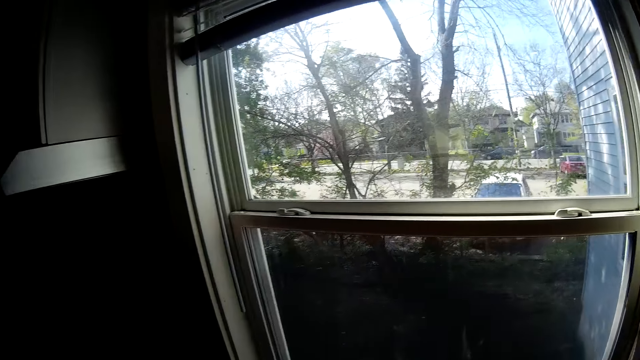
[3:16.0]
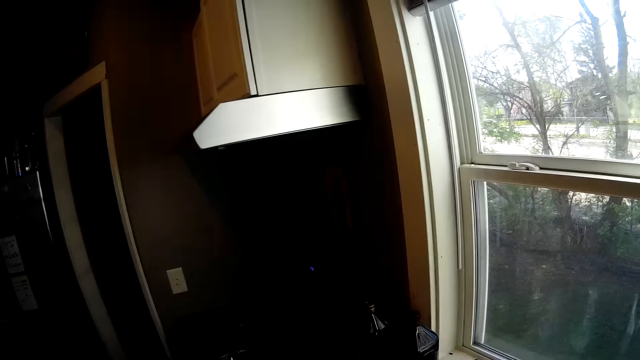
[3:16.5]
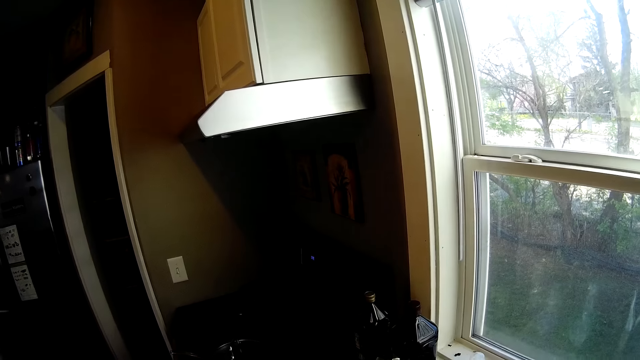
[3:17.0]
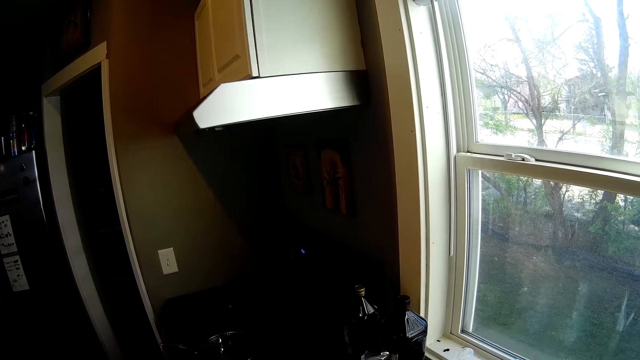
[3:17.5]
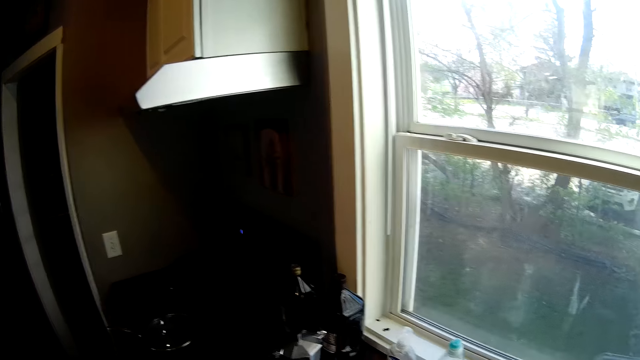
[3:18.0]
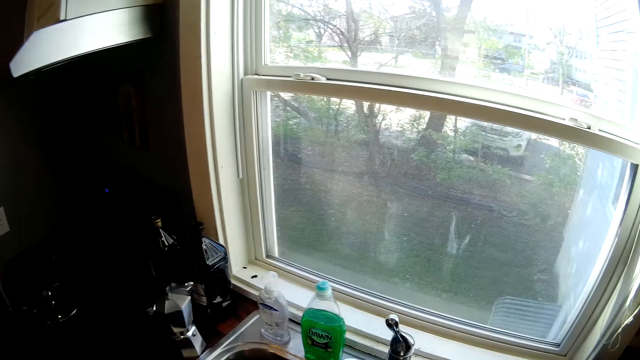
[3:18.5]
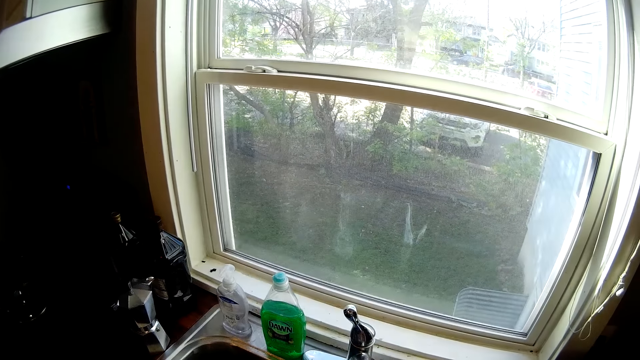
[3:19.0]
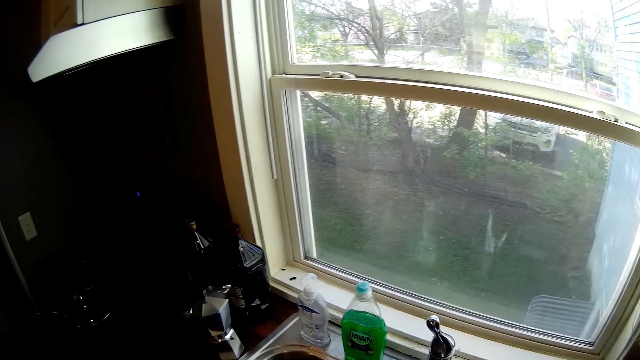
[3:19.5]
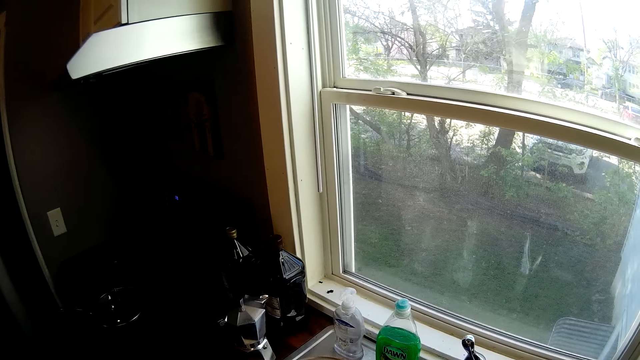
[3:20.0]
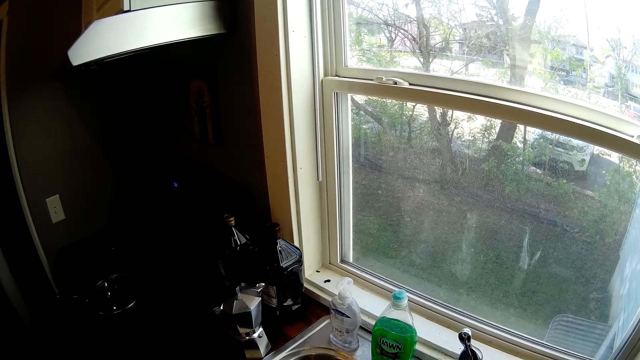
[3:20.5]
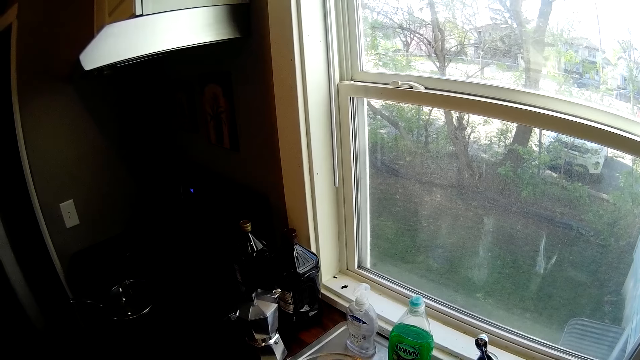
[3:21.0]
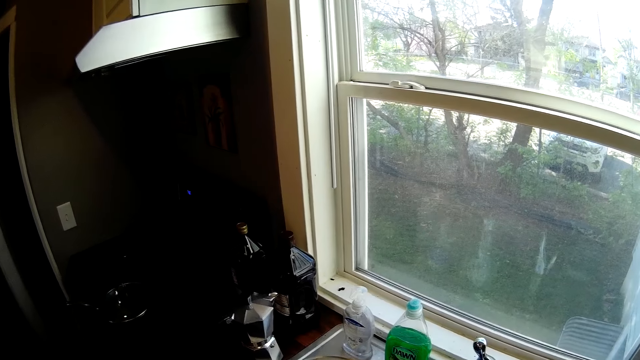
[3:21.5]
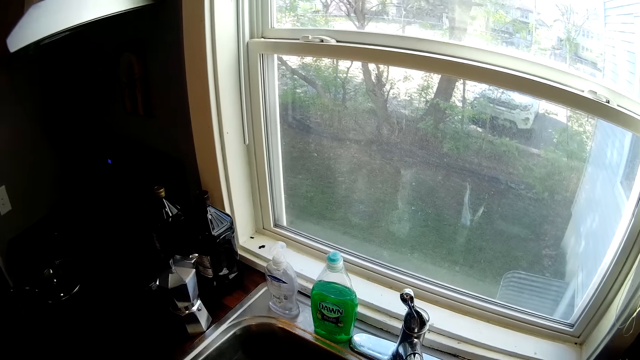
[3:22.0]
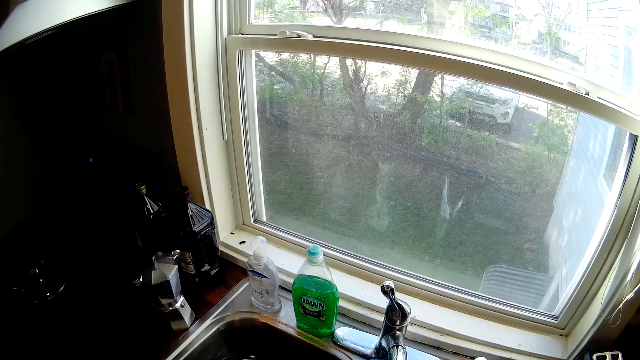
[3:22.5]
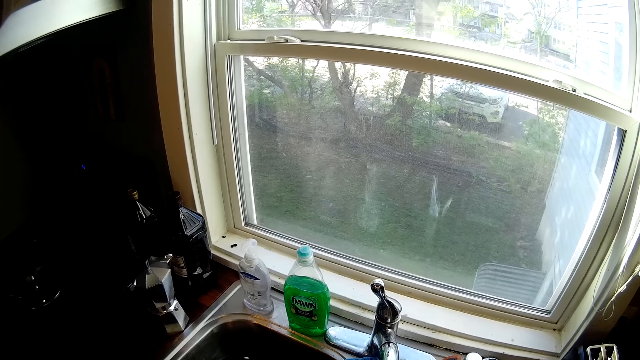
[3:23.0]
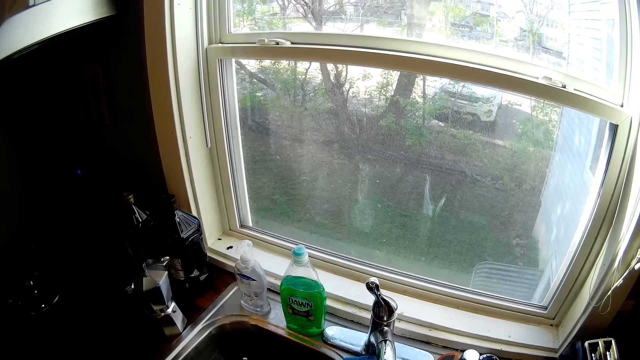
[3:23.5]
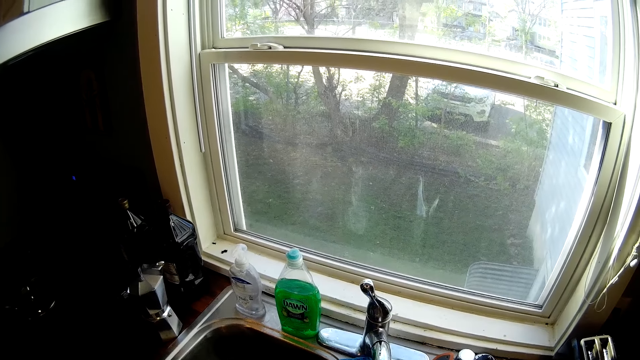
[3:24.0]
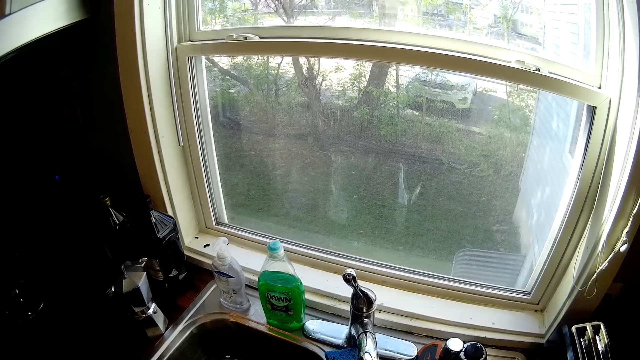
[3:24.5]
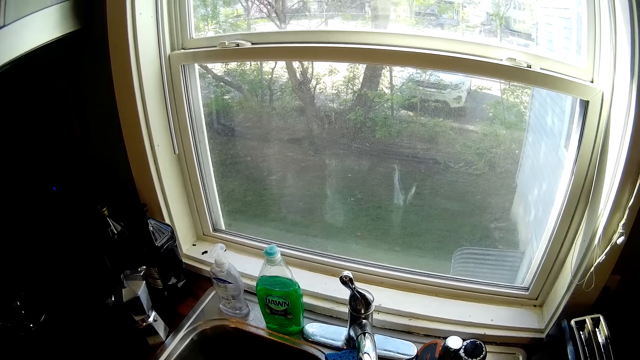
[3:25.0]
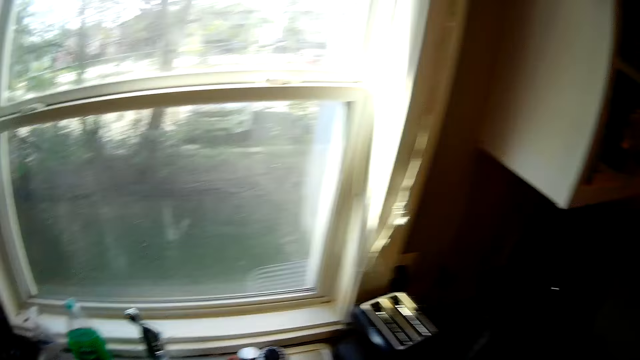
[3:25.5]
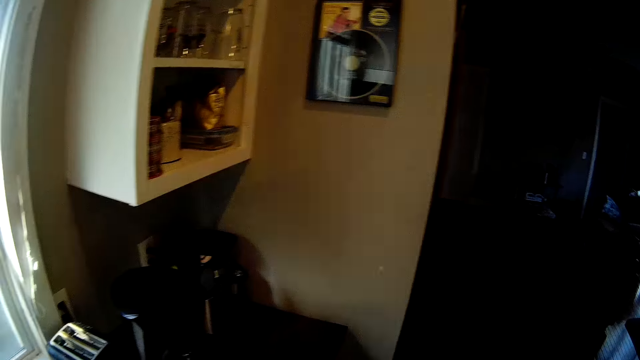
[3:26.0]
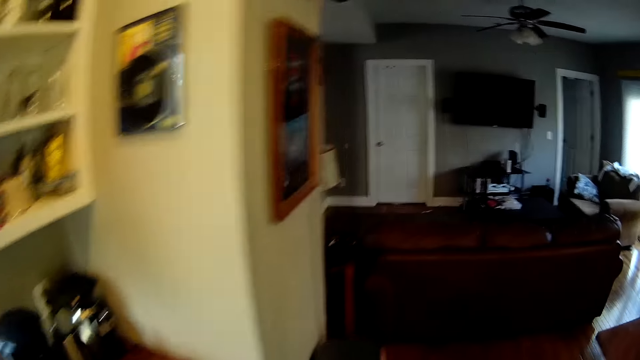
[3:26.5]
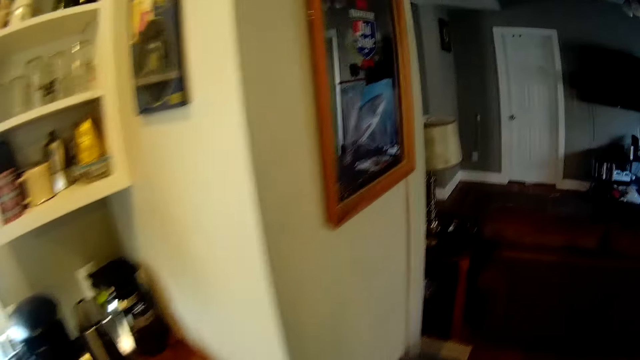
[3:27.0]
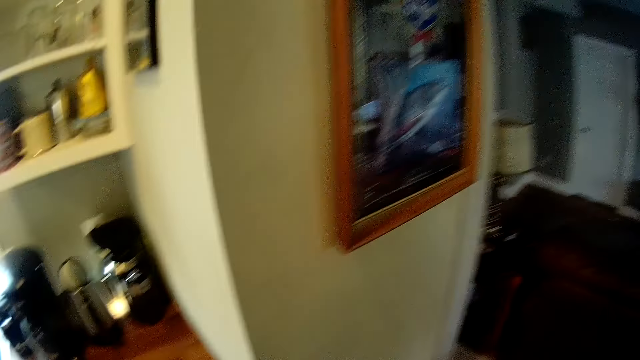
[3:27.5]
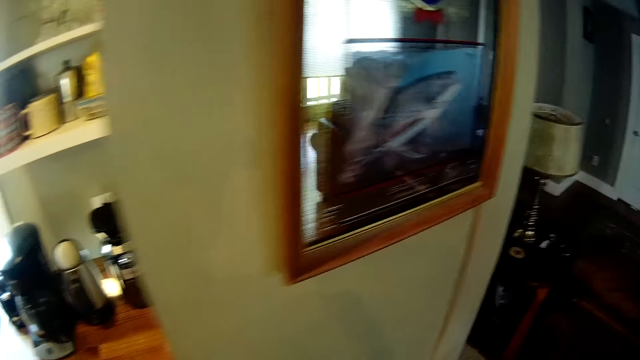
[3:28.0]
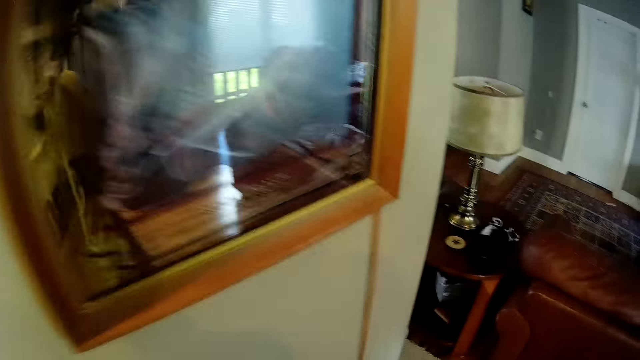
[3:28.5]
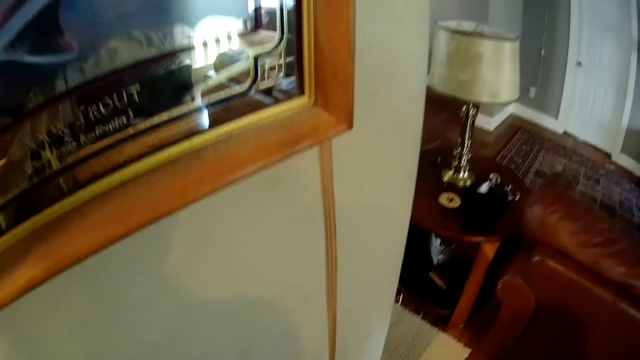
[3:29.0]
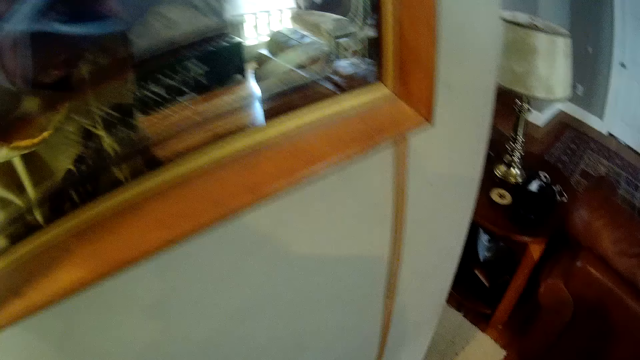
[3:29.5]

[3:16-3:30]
The camera wearer moves around.

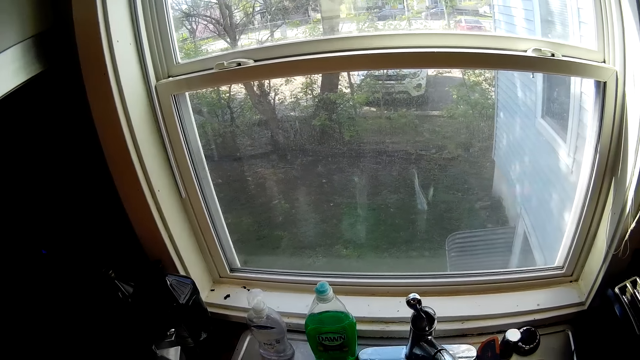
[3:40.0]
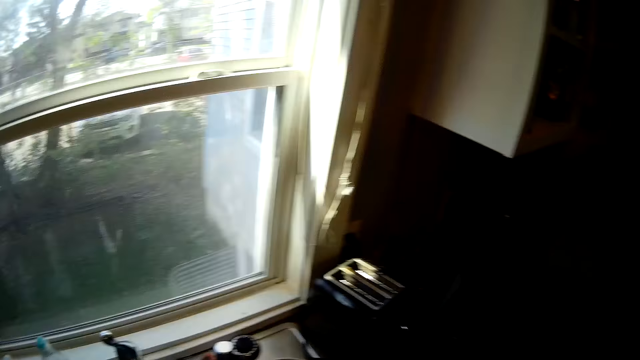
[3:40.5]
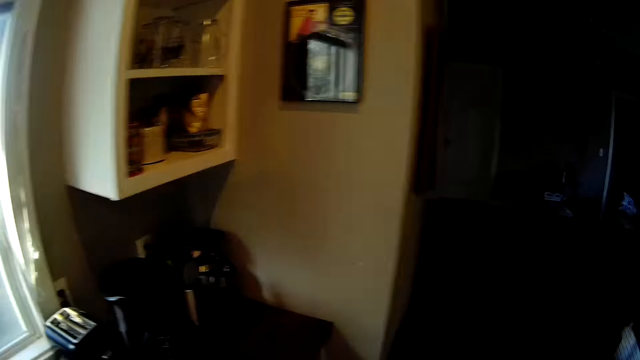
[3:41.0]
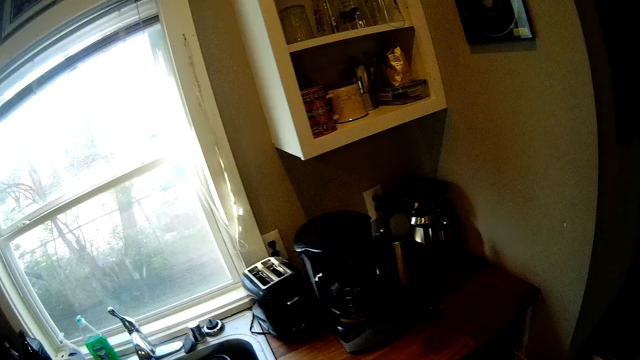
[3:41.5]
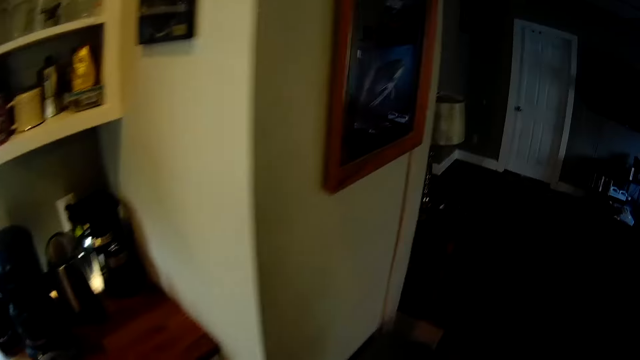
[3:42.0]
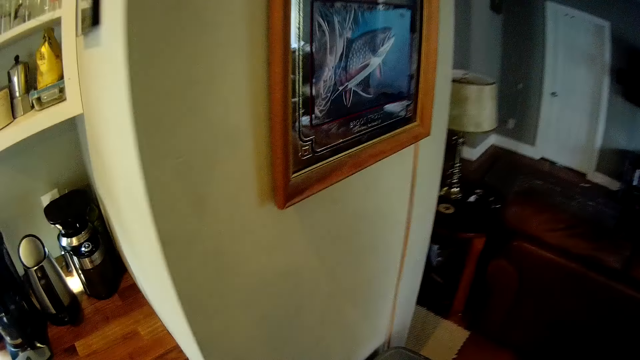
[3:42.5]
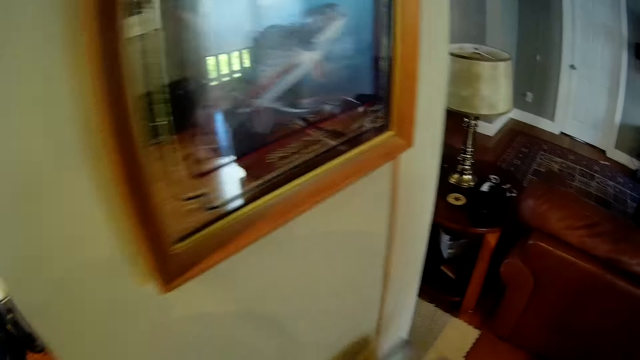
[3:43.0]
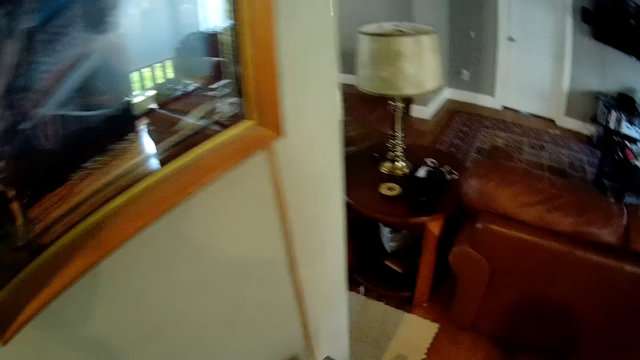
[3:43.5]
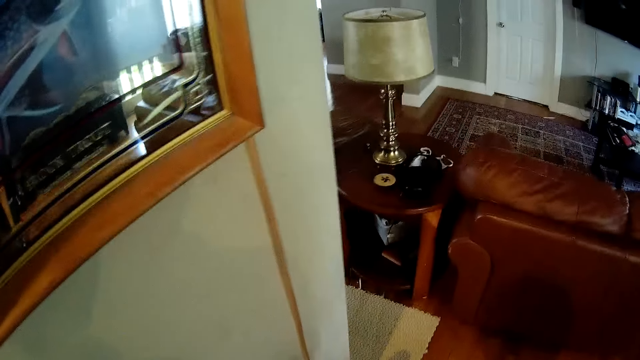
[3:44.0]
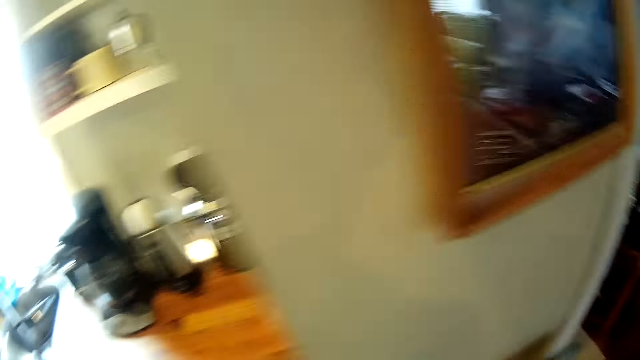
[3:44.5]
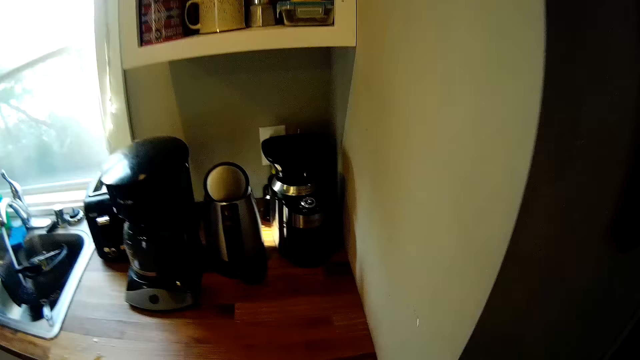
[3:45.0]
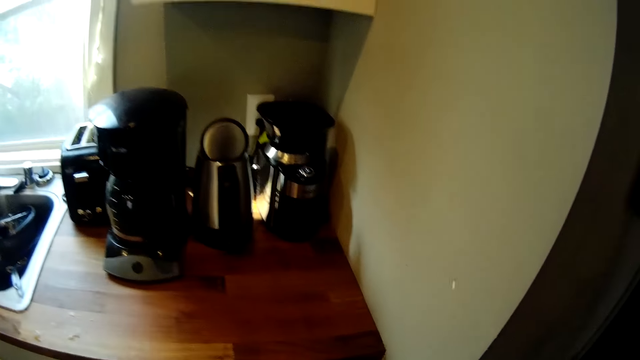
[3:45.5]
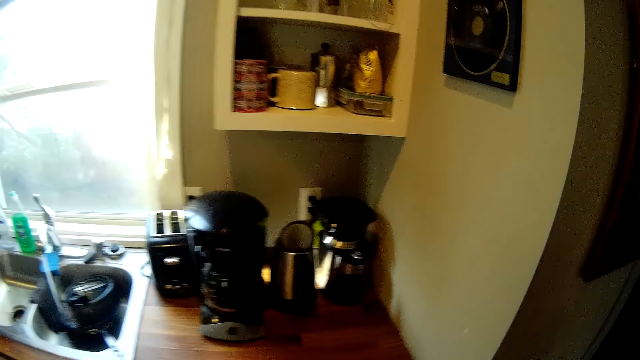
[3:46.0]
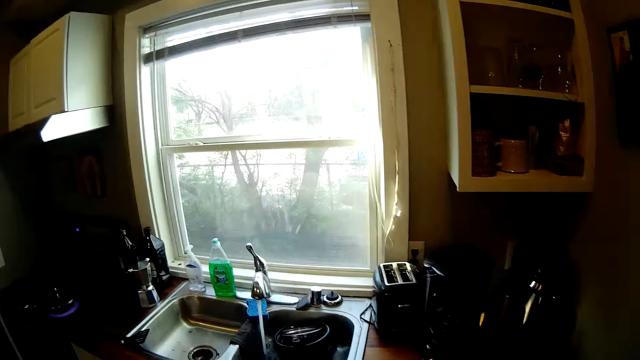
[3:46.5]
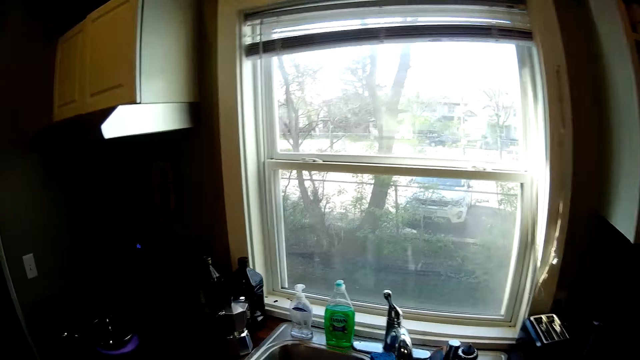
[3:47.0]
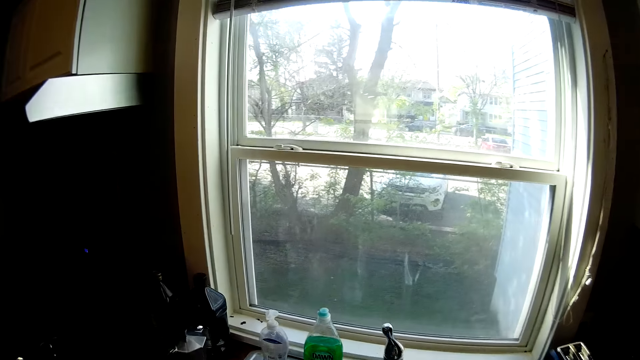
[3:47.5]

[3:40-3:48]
The camera wearer opens a pedal bin with his right leg.
